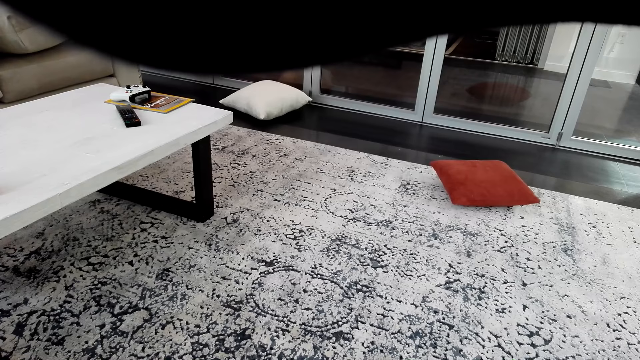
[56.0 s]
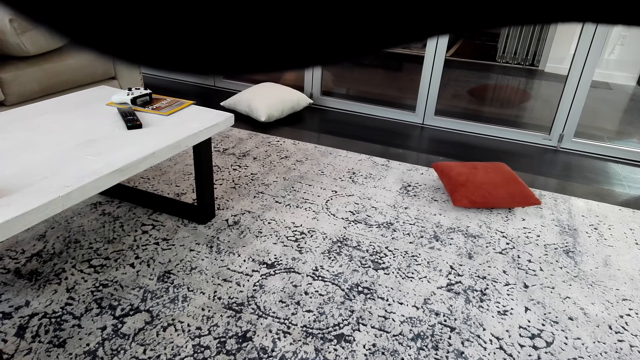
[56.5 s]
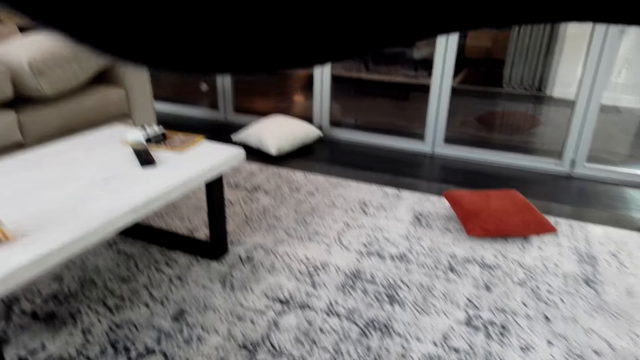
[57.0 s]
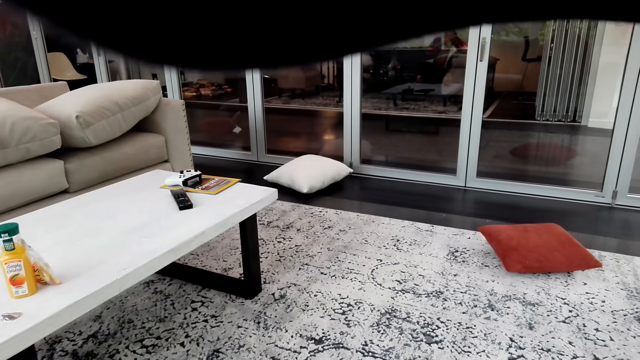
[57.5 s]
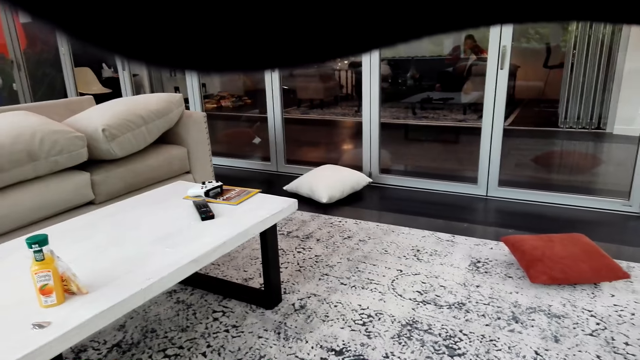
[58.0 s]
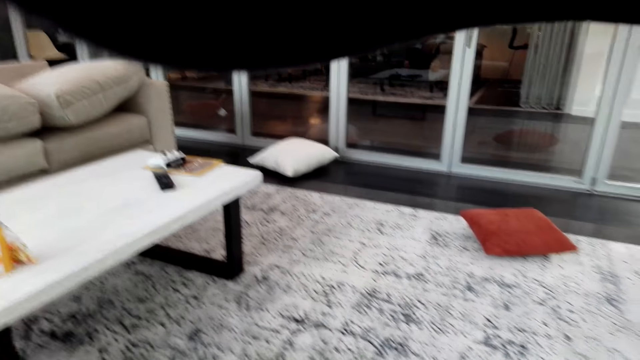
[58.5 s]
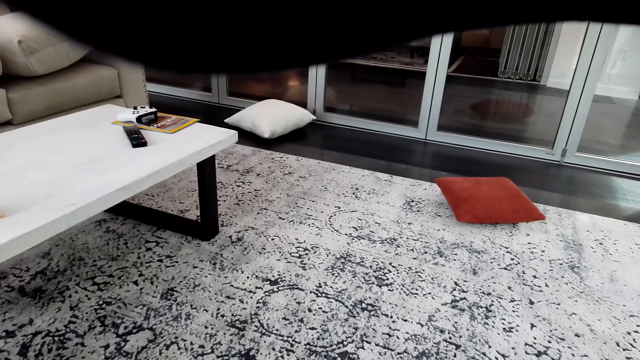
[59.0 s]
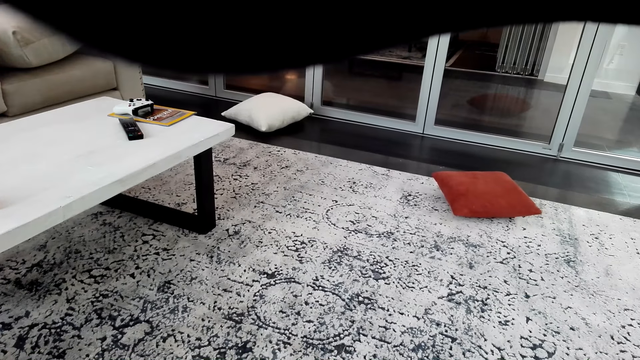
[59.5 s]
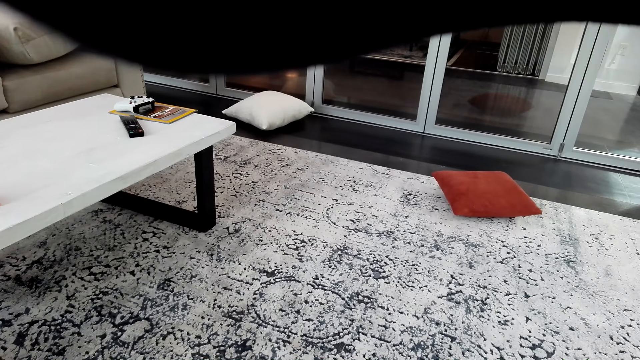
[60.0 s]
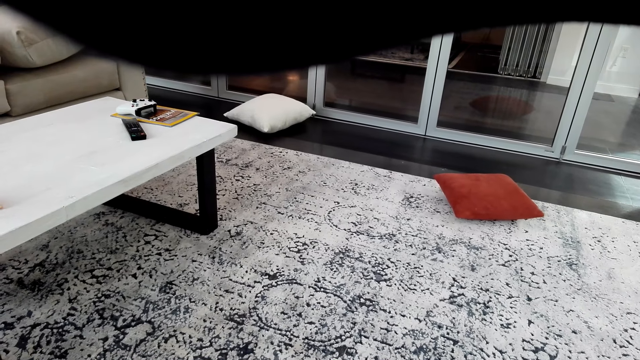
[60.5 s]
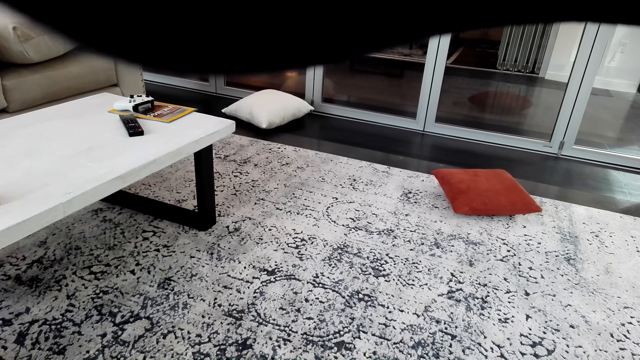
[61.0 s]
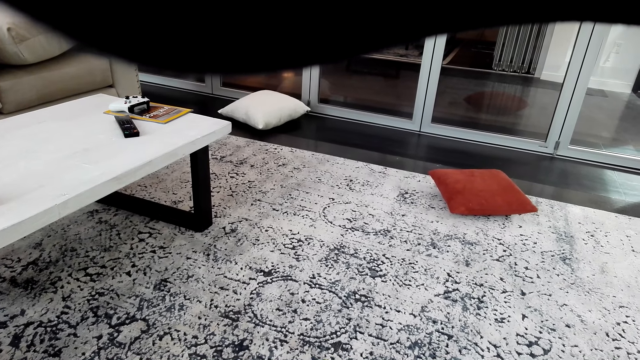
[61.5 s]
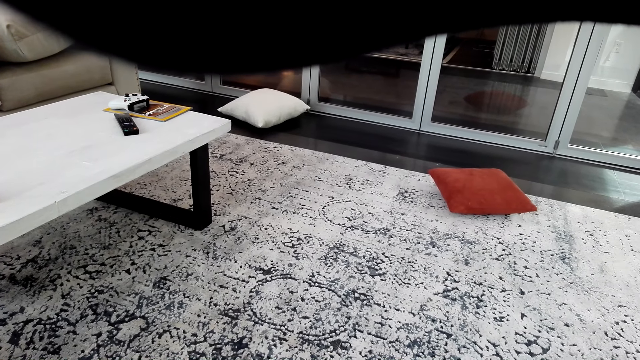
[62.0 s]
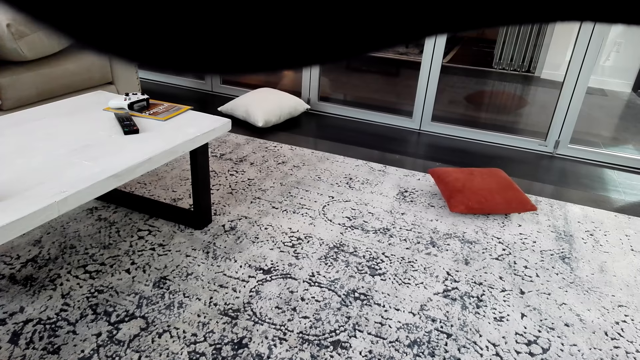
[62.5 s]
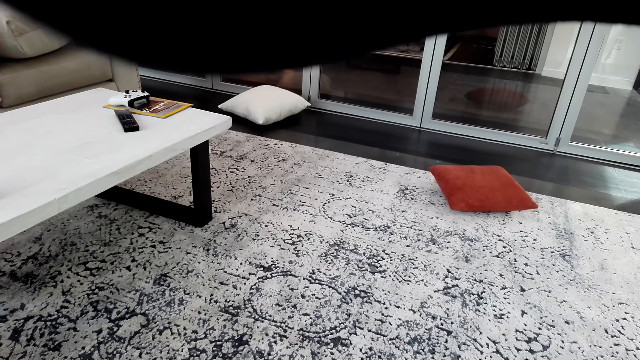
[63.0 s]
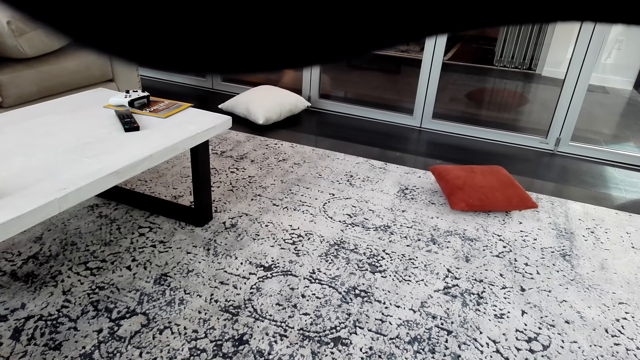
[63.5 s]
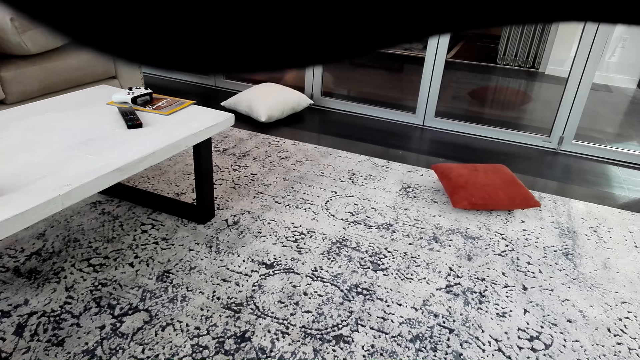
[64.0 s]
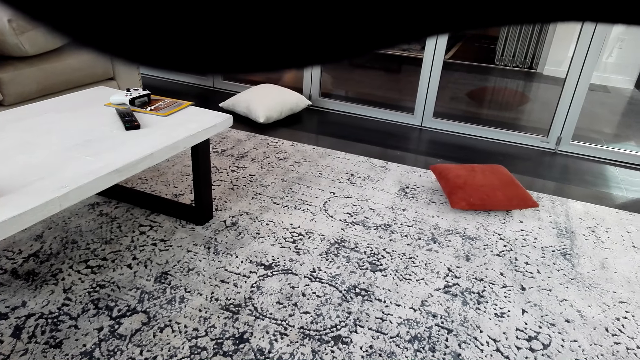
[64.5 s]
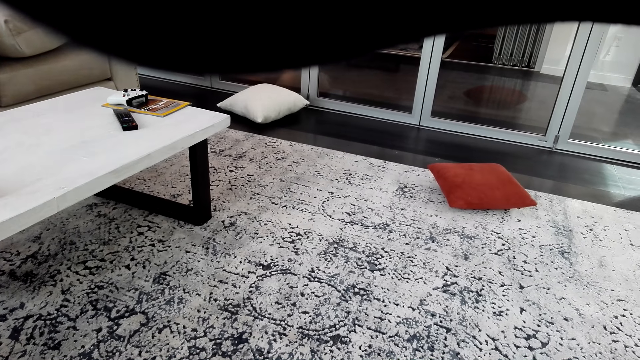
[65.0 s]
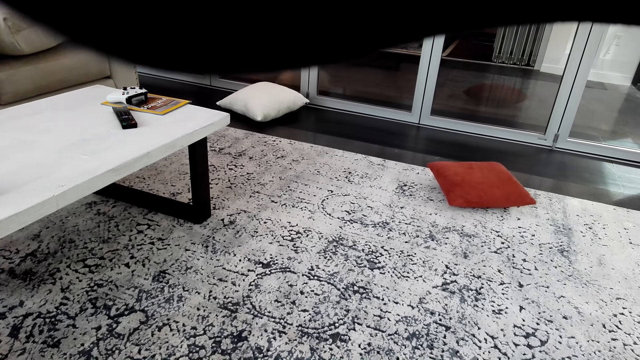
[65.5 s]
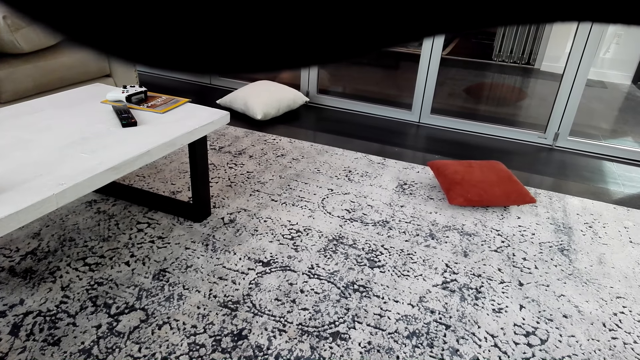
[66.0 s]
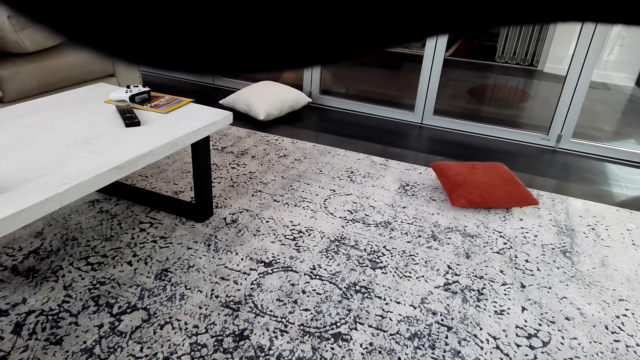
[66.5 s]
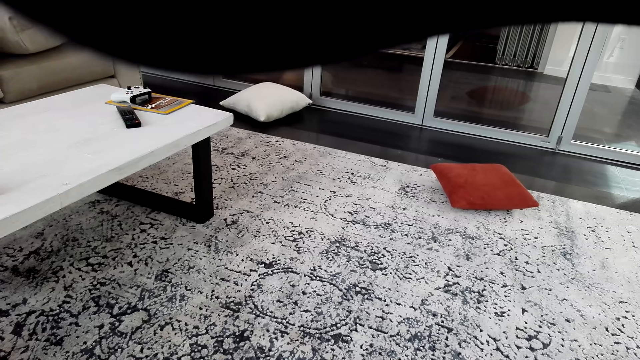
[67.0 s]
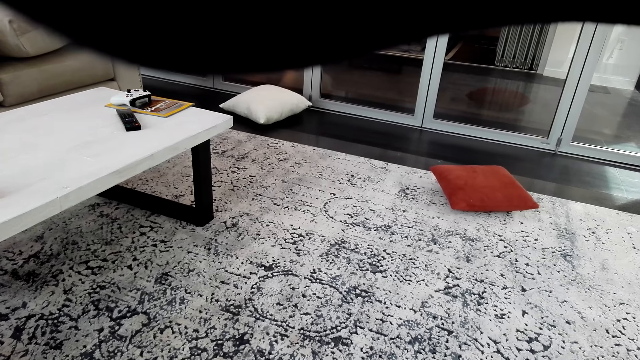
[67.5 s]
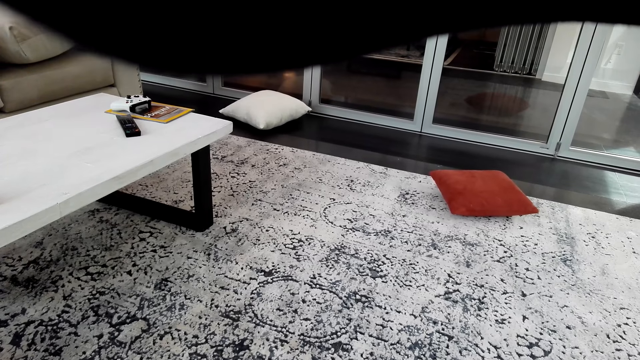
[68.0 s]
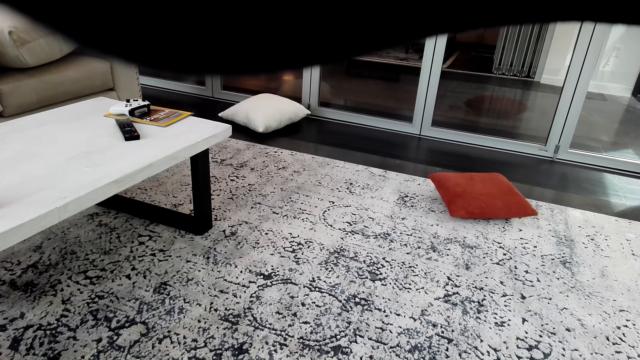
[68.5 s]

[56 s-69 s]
The camera wearer types on the phone.

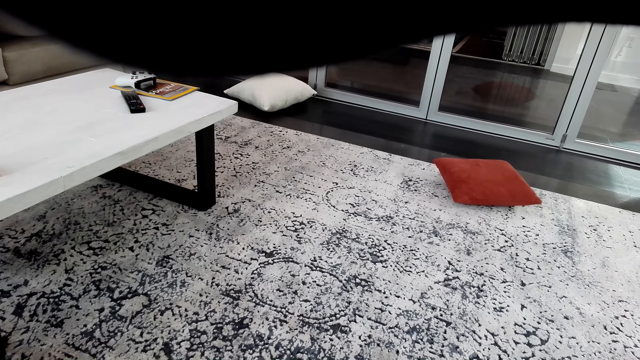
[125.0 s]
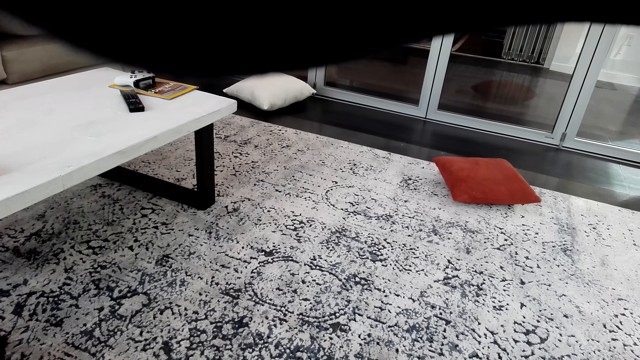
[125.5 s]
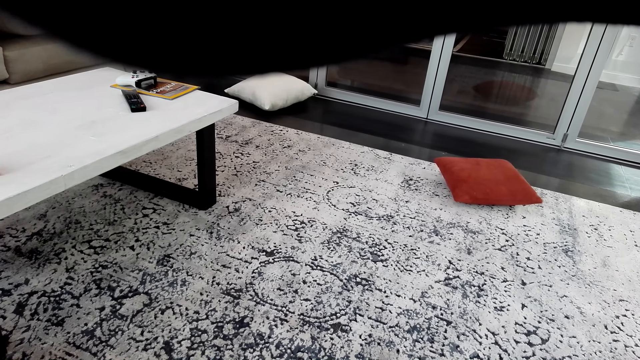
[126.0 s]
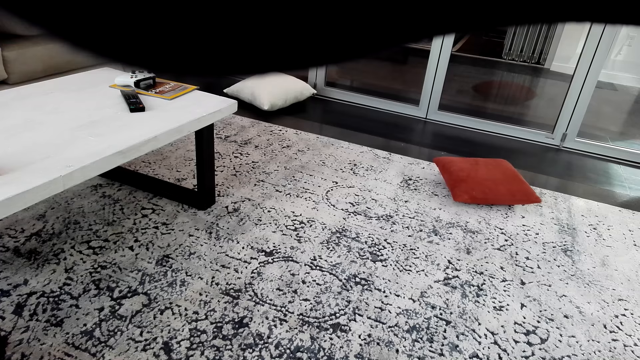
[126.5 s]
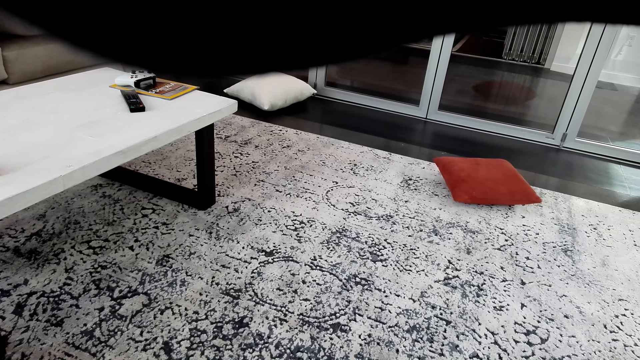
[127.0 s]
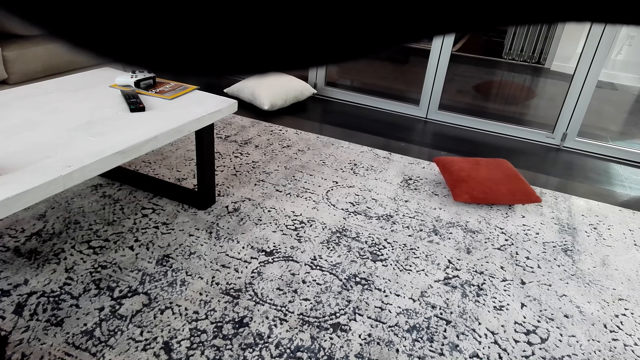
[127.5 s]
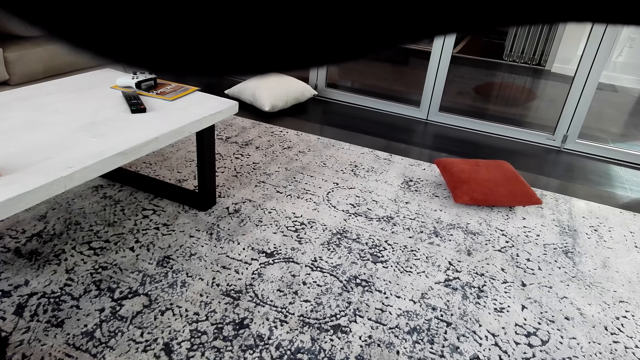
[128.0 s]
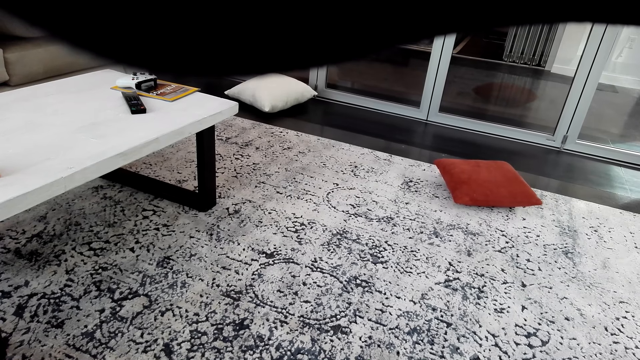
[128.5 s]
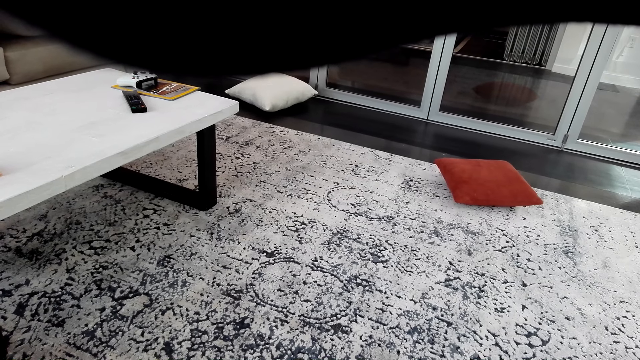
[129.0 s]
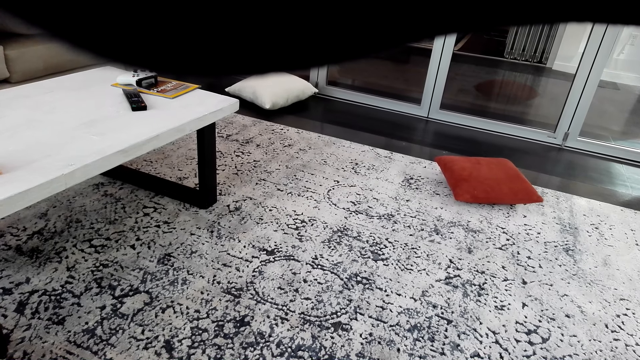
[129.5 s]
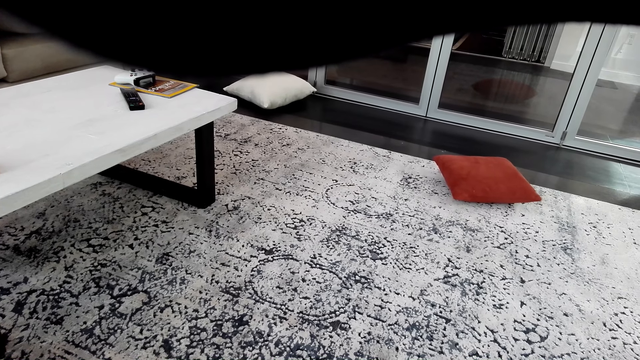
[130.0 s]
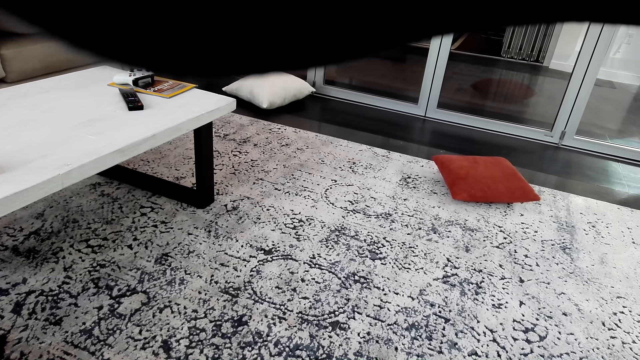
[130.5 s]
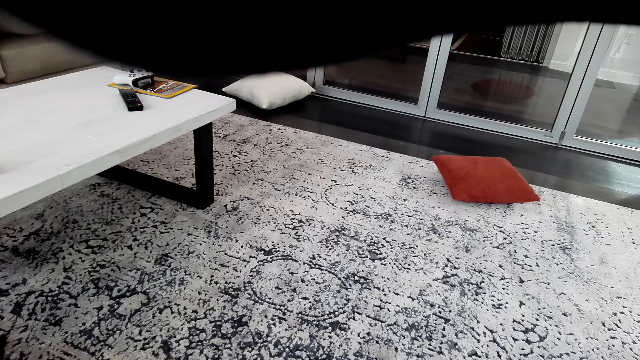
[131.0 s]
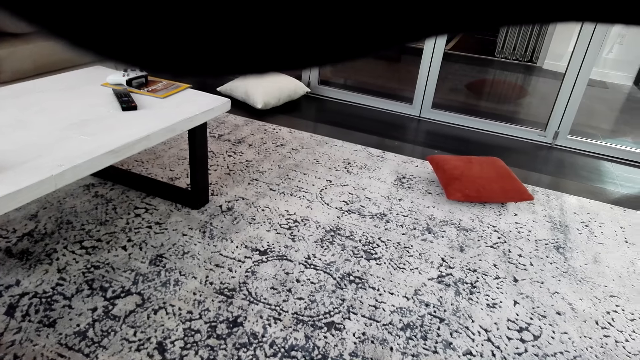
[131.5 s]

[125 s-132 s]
The camera wearer plays music.
